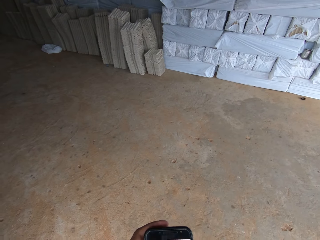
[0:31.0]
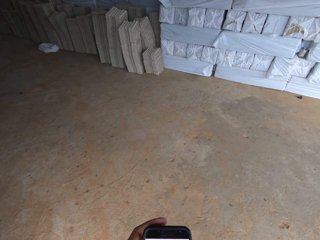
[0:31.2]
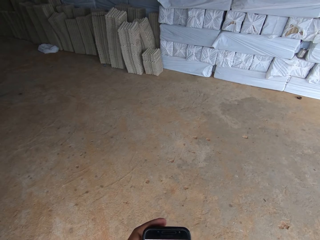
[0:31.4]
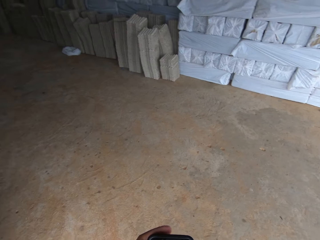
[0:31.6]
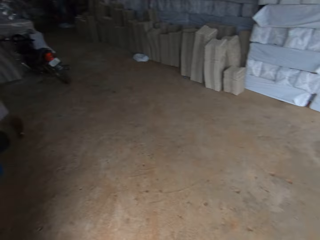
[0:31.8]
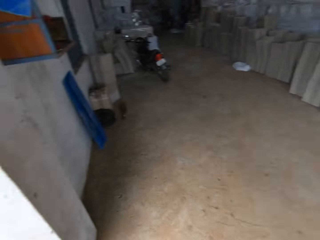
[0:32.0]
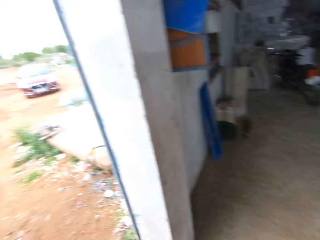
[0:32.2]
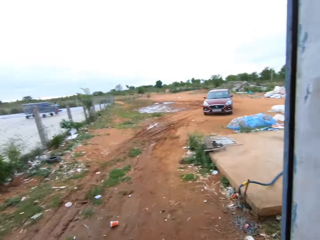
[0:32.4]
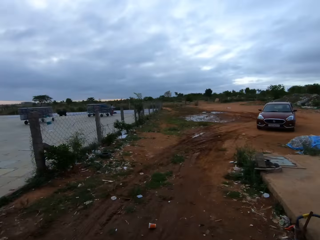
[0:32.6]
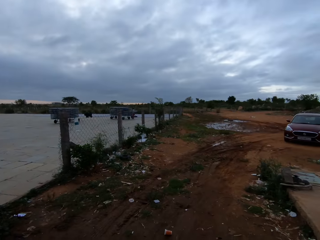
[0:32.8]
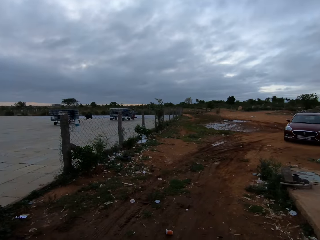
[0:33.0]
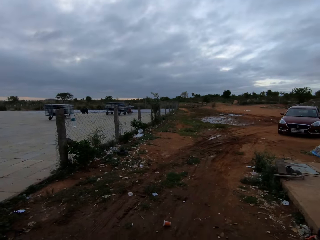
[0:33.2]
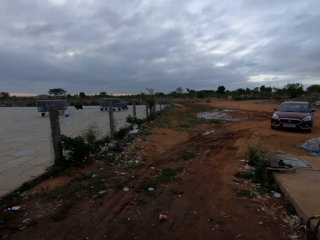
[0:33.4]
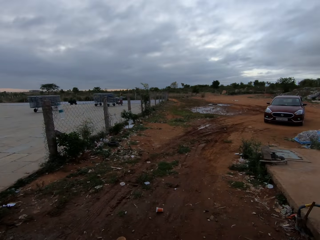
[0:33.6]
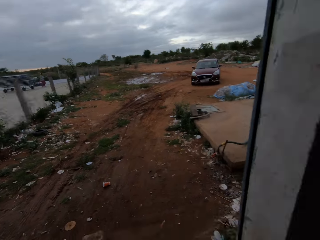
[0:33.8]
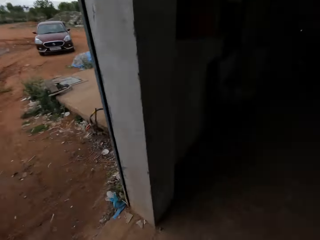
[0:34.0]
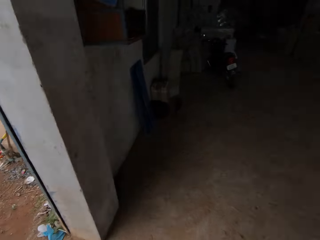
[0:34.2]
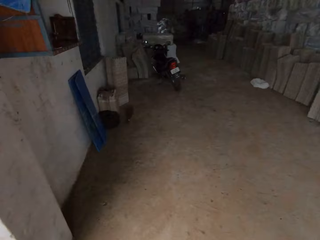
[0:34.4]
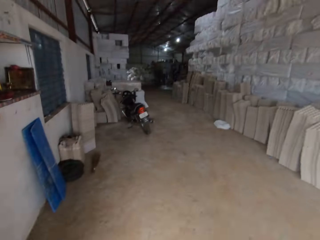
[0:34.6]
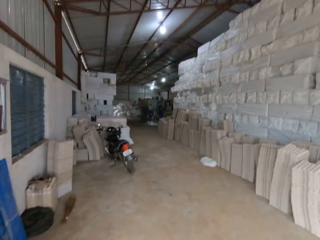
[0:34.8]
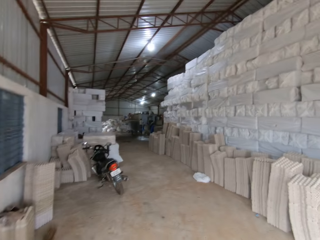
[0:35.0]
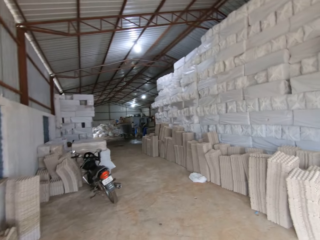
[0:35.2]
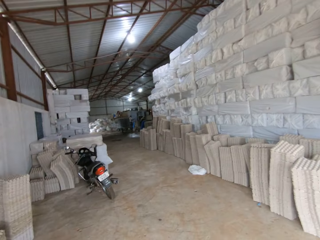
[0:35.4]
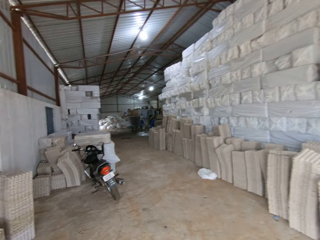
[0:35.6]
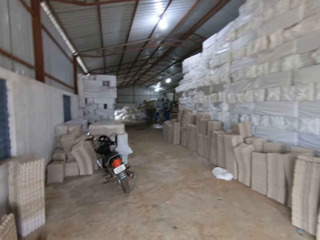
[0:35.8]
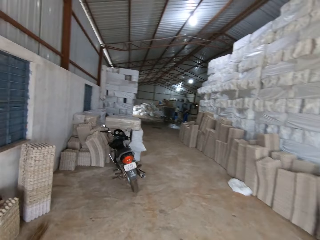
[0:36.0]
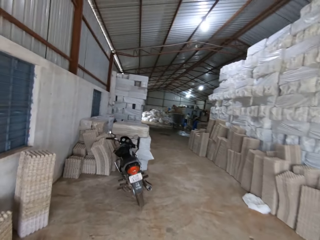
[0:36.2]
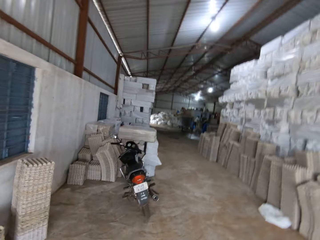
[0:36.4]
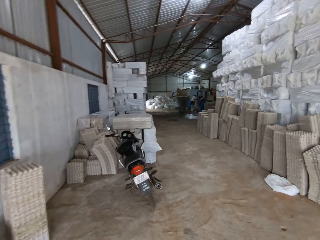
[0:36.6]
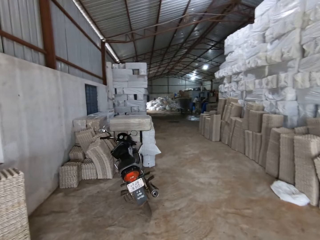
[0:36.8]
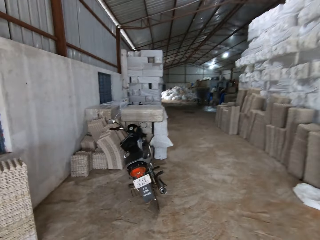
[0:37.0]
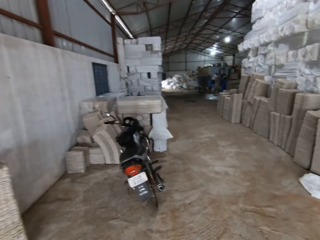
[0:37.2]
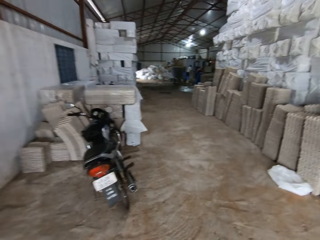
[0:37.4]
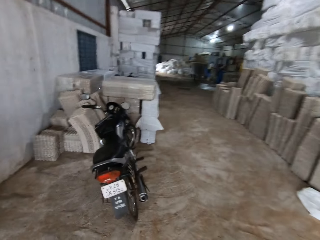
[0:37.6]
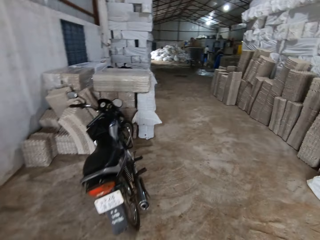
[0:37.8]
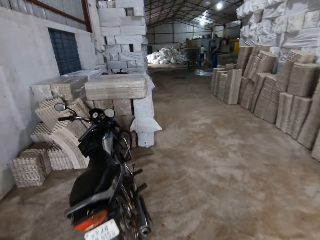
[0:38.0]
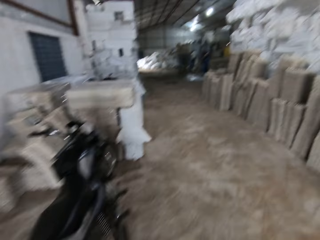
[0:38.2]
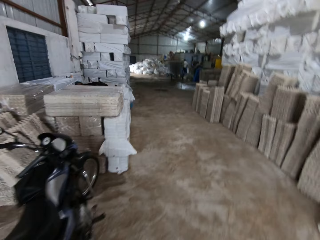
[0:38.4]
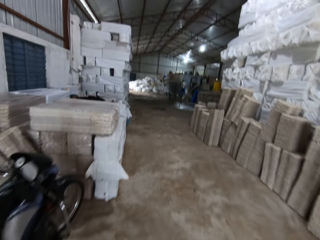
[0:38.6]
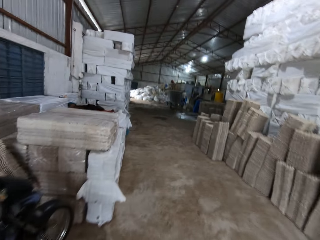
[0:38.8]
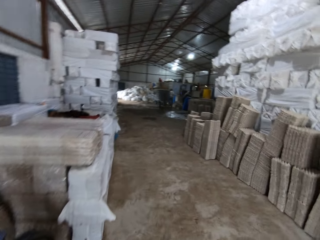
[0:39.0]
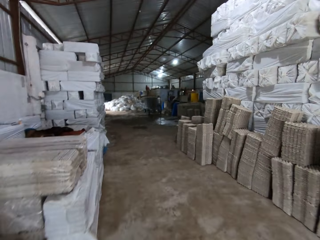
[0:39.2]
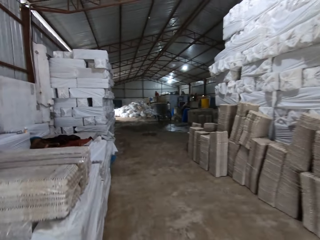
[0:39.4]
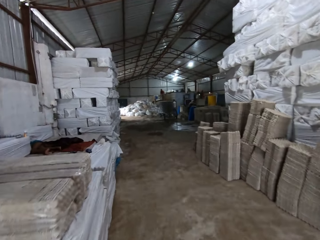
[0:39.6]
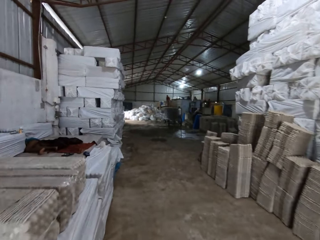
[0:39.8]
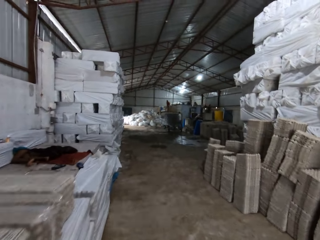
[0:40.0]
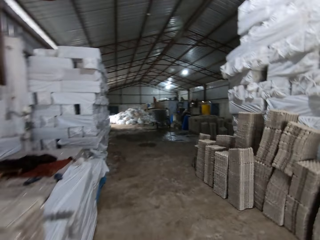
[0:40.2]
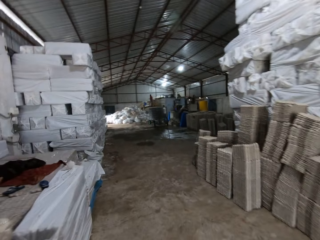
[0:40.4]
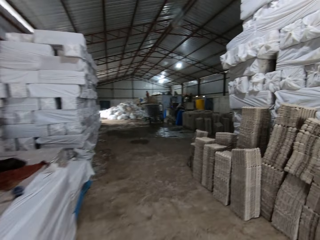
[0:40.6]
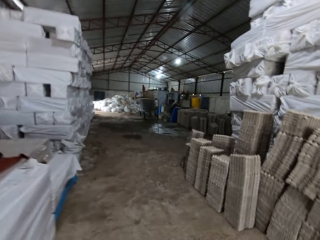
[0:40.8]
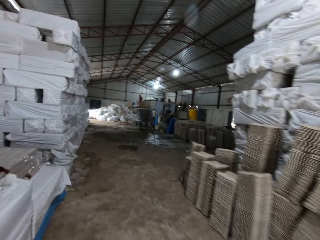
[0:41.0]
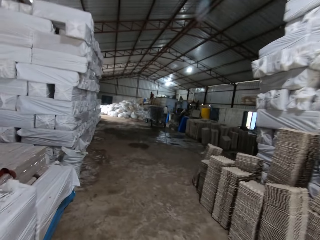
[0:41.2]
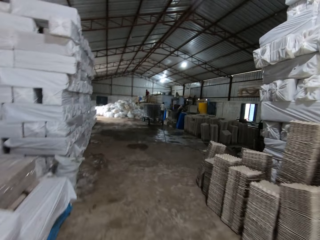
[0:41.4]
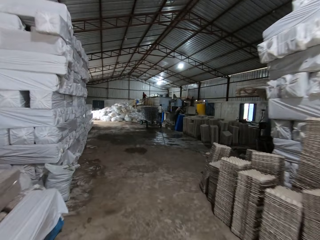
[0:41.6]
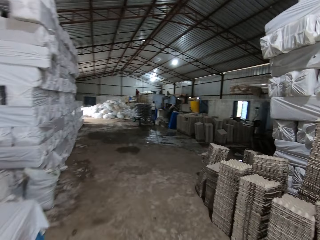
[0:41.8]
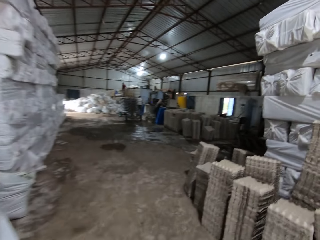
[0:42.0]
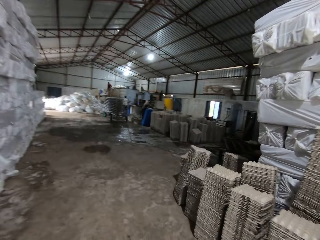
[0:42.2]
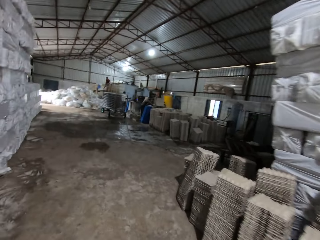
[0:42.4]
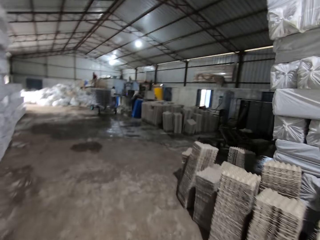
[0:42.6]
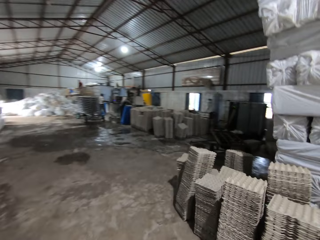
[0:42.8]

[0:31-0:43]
The camera wearer operates a mobile phone. They look around a road. They walk around a workshop.

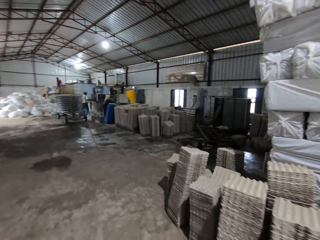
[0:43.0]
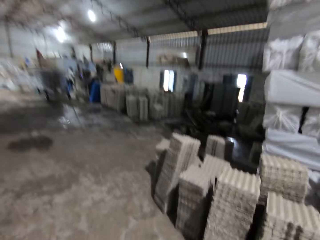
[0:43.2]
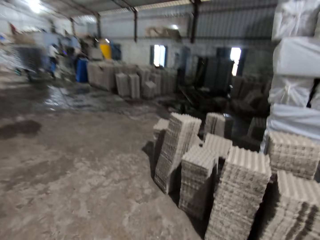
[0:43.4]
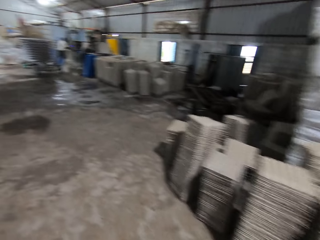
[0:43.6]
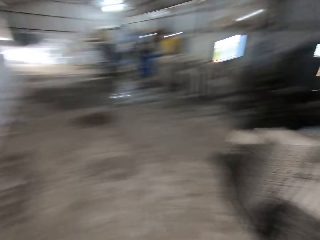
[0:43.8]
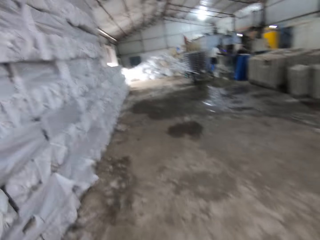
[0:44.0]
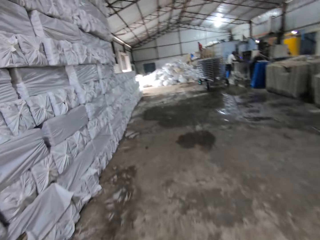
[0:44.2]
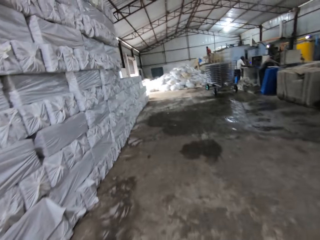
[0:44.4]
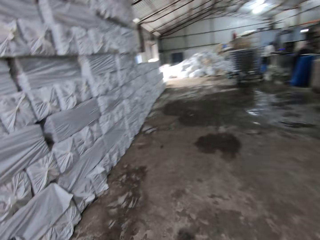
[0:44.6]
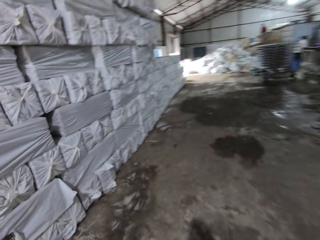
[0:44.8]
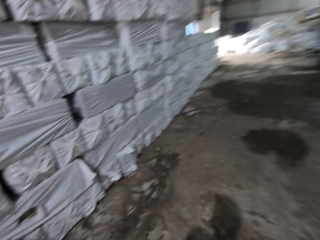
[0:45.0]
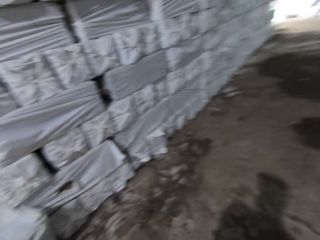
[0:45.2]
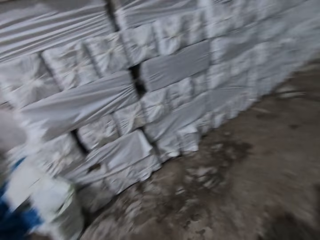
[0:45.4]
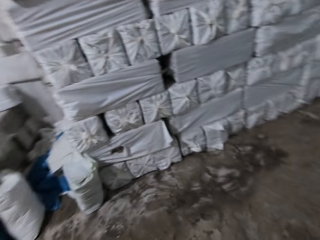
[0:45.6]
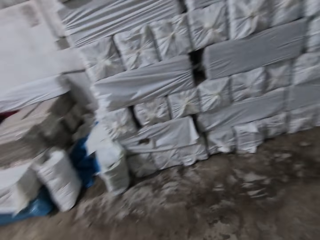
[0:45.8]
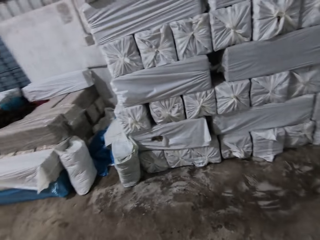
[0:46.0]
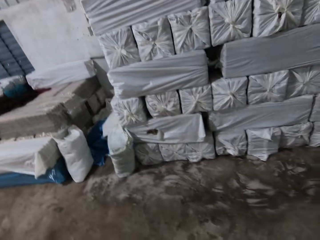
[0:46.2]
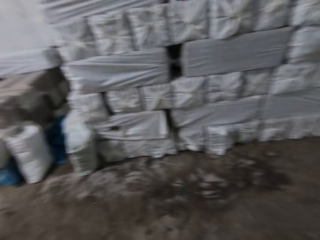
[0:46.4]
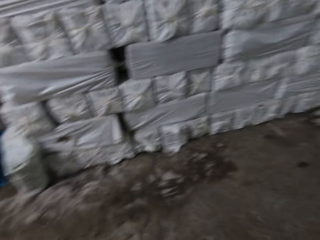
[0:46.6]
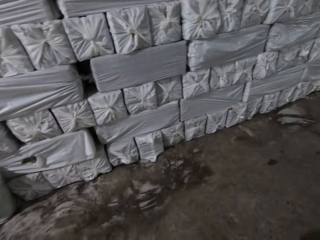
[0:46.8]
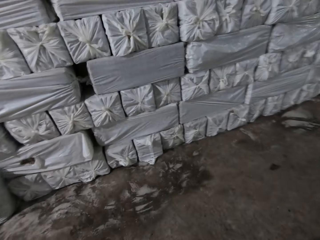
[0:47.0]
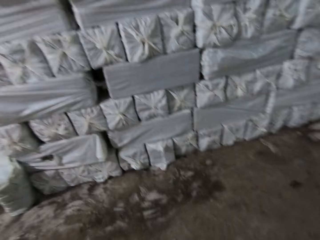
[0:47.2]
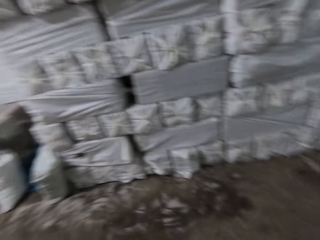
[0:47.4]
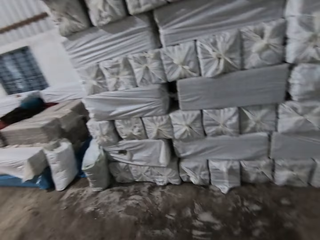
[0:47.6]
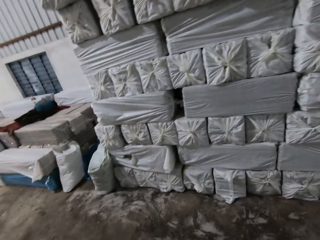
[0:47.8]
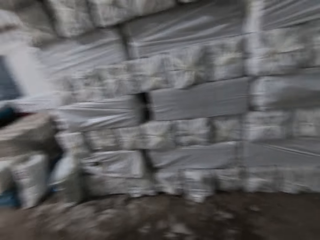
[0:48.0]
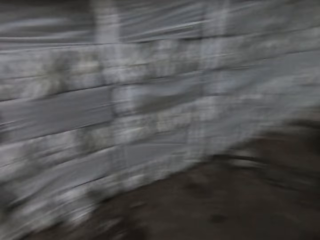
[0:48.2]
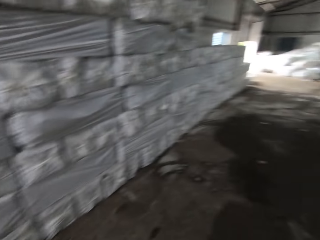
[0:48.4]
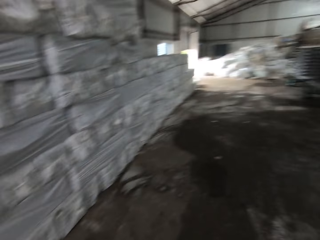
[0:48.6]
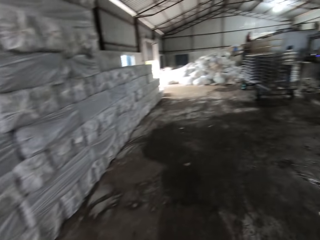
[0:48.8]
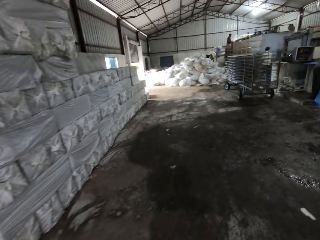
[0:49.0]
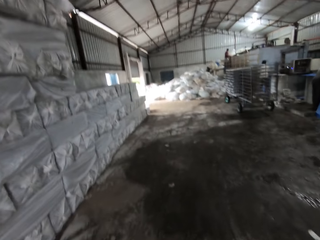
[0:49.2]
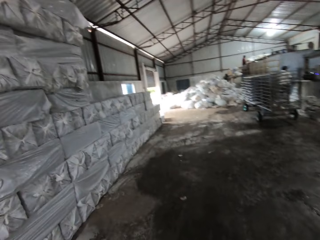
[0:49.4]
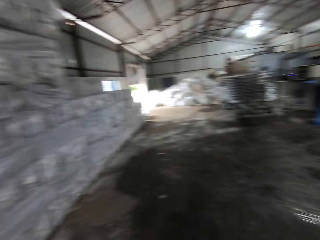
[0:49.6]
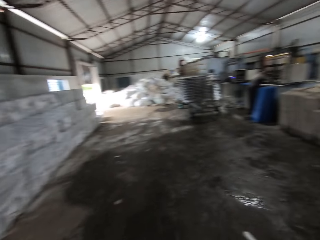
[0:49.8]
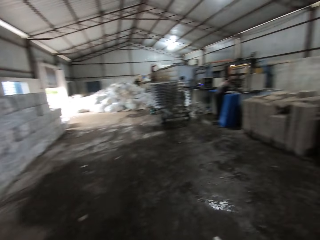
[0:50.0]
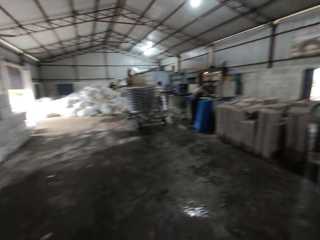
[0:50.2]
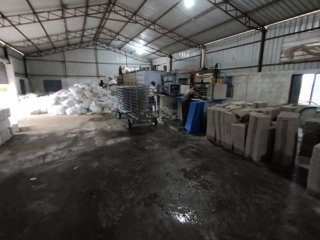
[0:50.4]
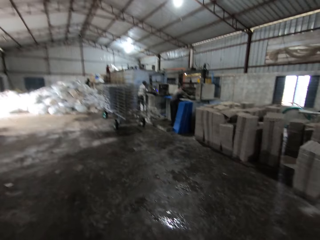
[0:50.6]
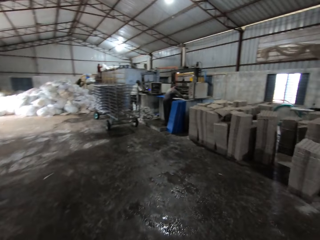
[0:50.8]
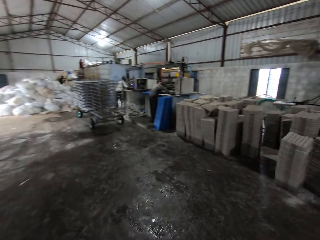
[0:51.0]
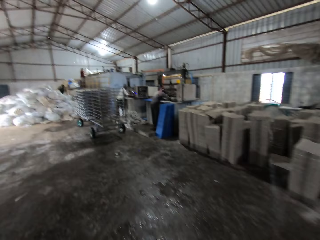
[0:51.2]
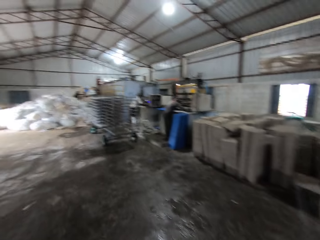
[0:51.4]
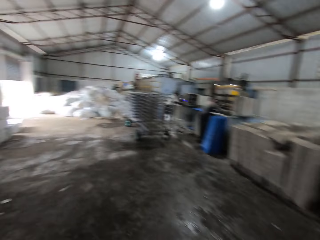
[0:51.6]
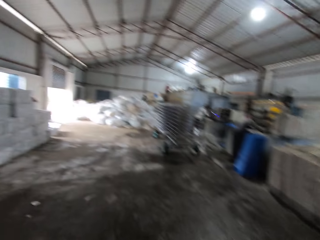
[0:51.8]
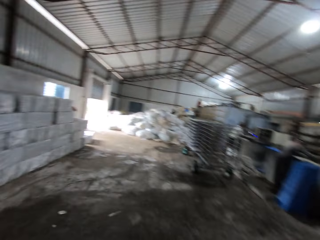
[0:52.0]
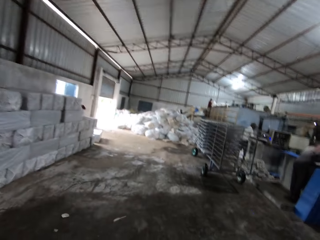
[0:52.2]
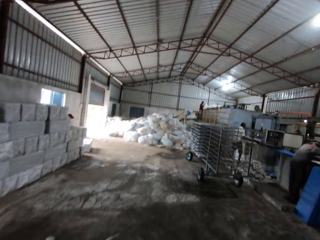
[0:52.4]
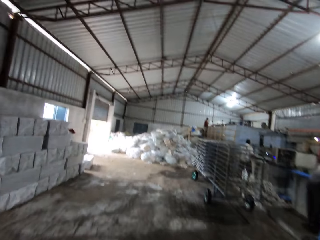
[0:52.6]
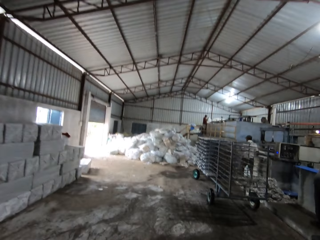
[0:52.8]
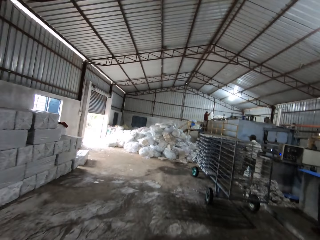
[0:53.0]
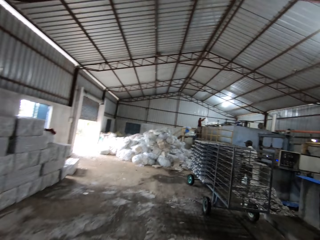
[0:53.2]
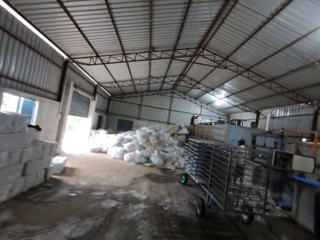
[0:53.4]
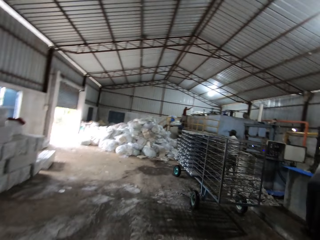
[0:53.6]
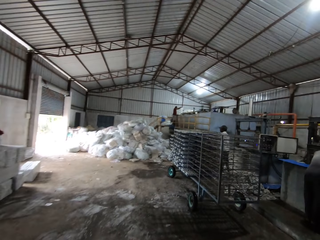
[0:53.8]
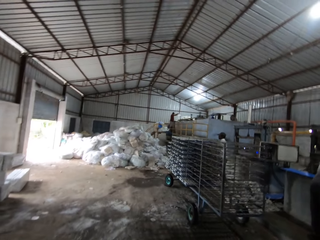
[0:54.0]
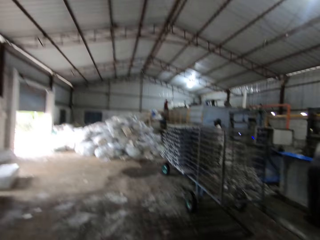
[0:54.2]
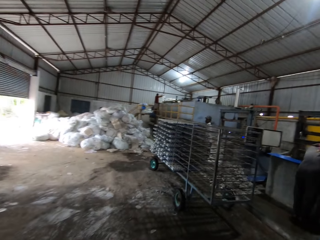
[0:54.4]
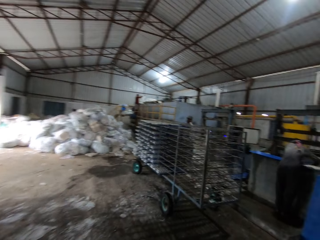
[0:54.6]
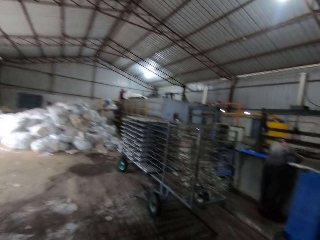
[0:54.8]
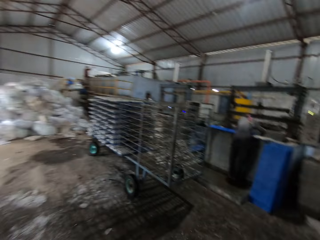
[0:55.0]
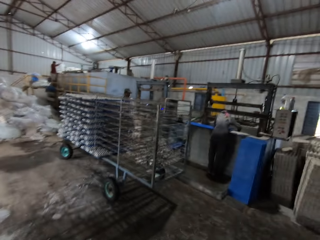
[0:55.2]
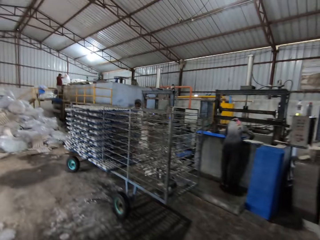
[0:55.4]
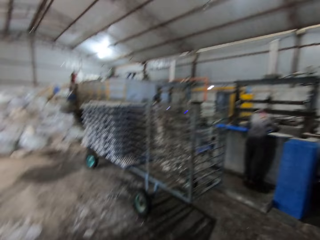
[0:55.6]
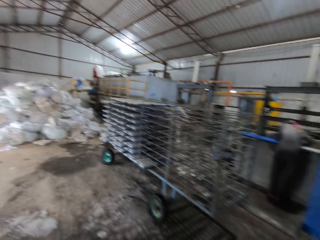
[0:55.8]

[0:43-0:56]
The camera wearer looks around a workshop. They walk around the workshop. A man leans on an egg crate moulding machine. Another man drops a tray in his hands on a shelf.
